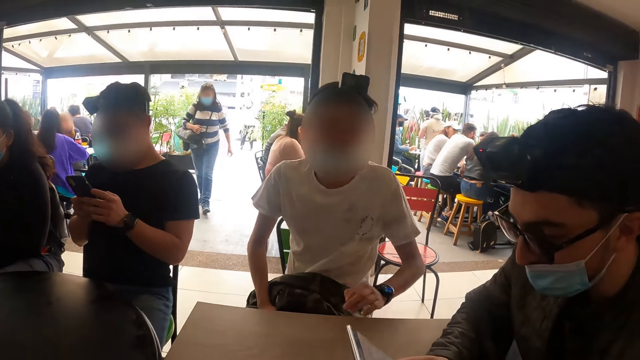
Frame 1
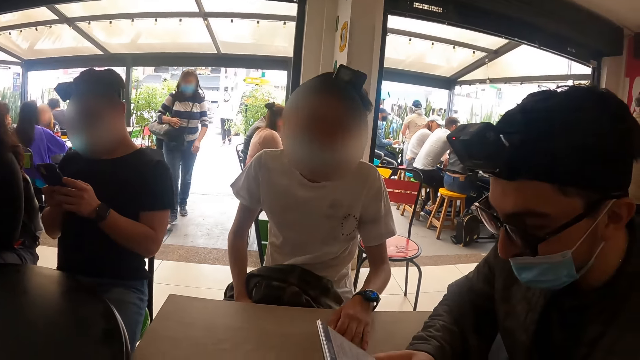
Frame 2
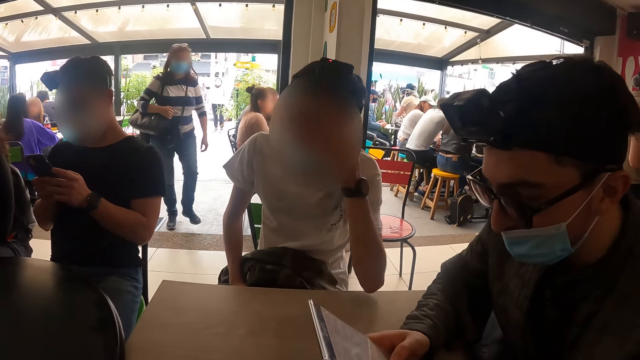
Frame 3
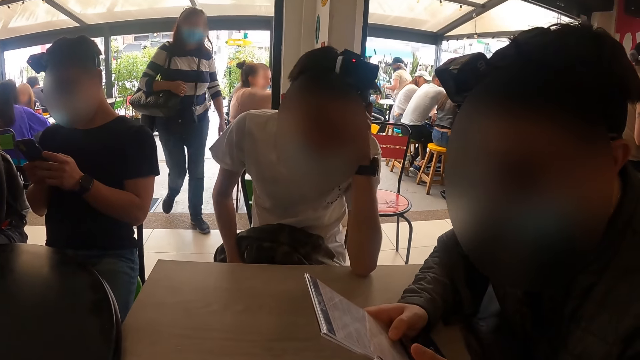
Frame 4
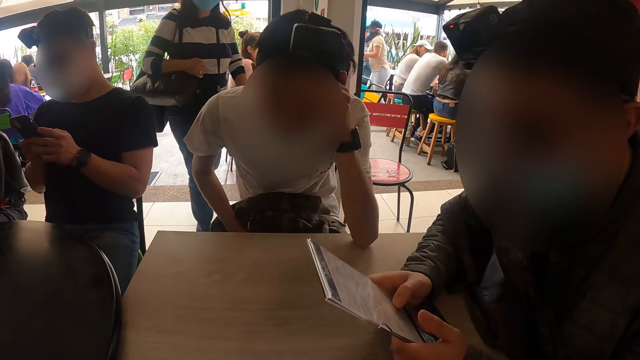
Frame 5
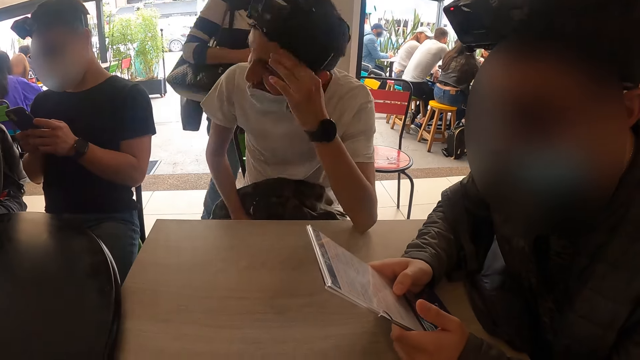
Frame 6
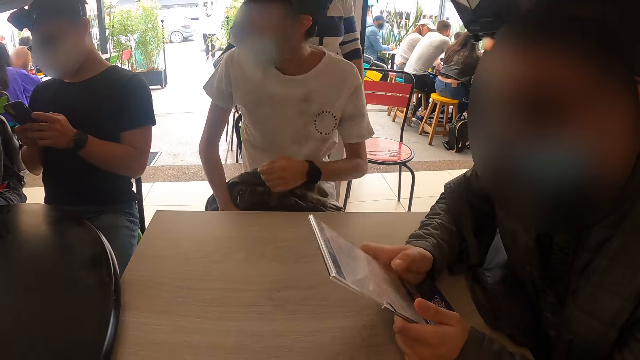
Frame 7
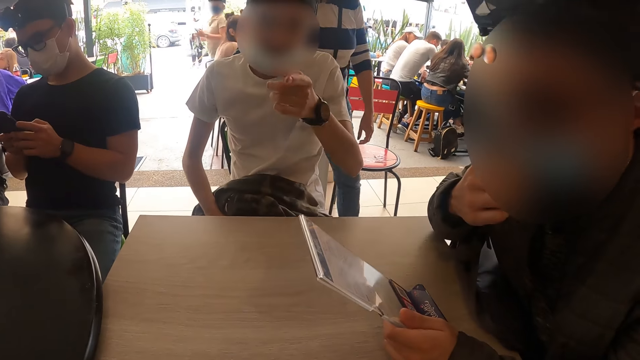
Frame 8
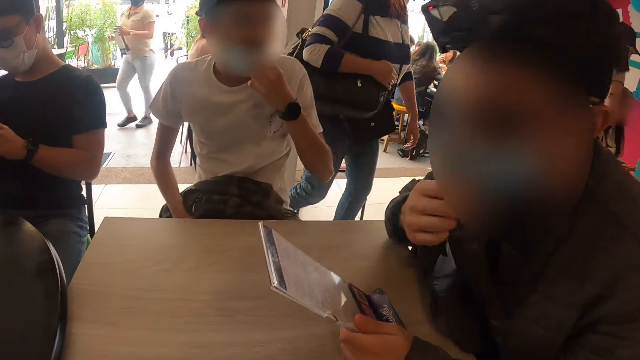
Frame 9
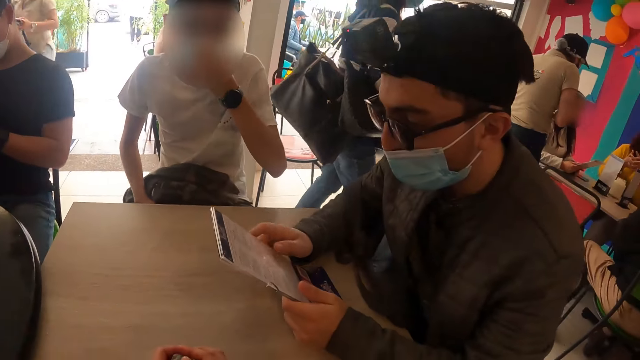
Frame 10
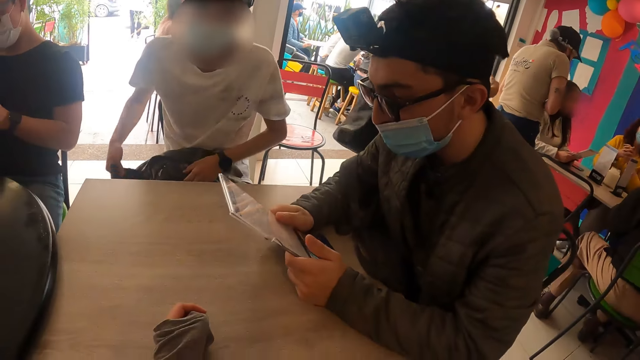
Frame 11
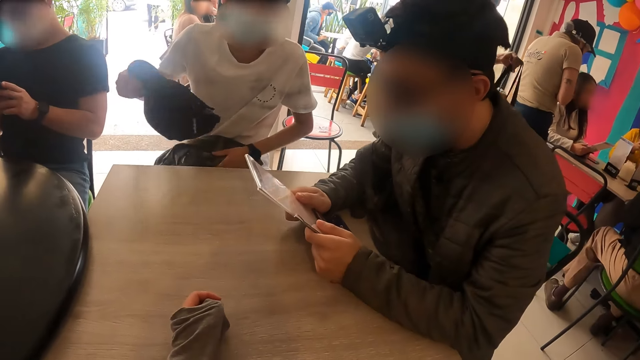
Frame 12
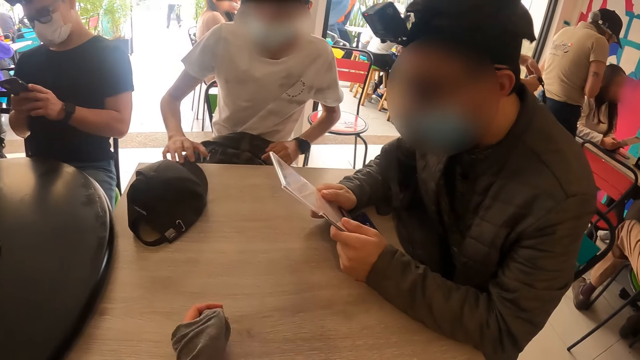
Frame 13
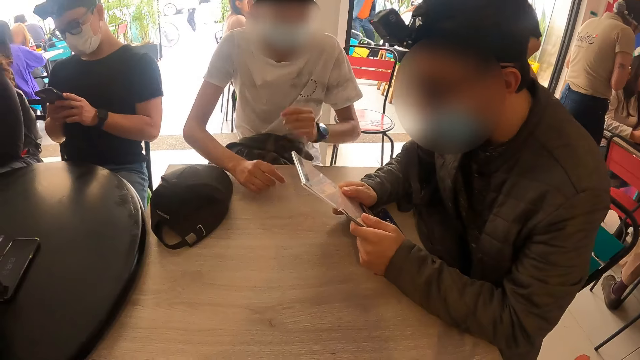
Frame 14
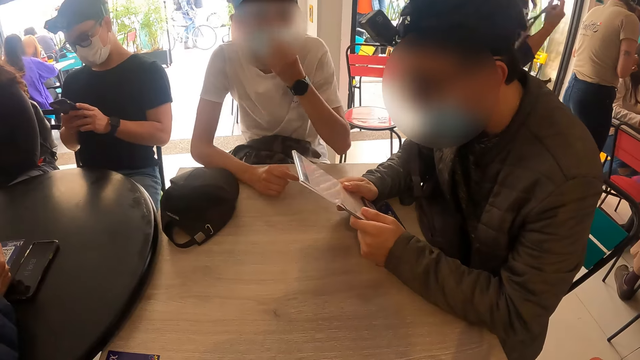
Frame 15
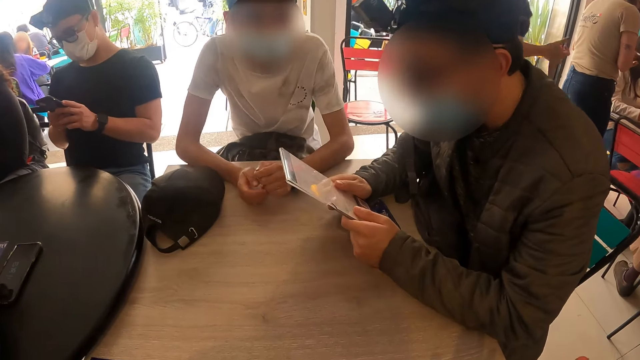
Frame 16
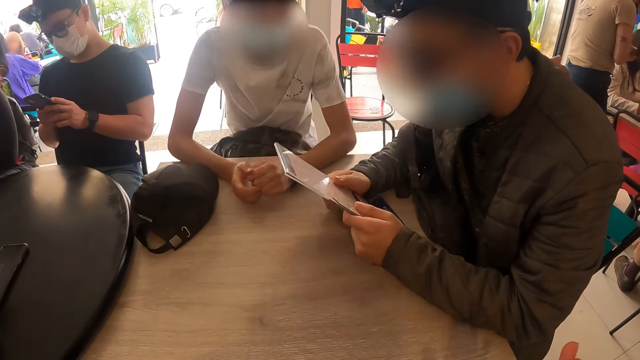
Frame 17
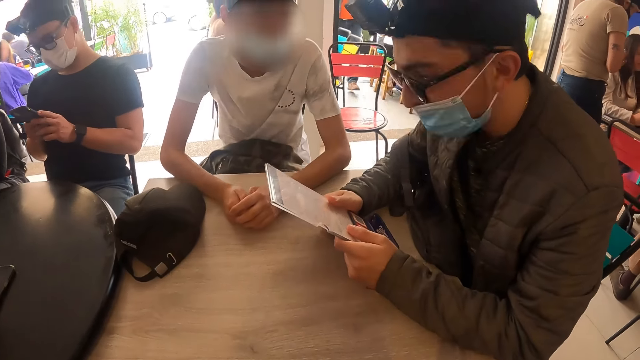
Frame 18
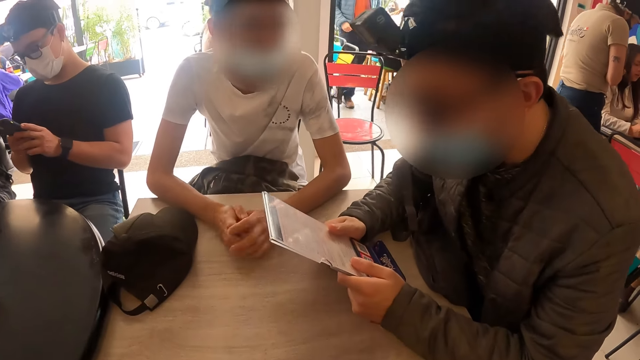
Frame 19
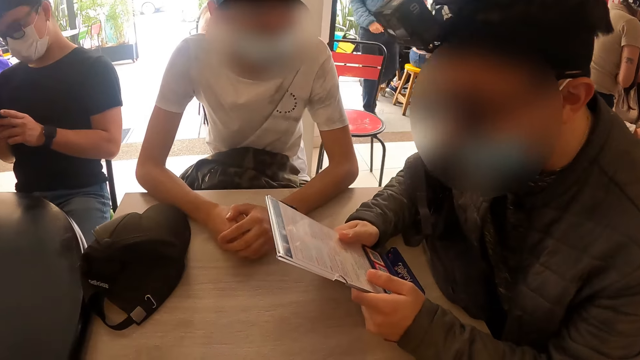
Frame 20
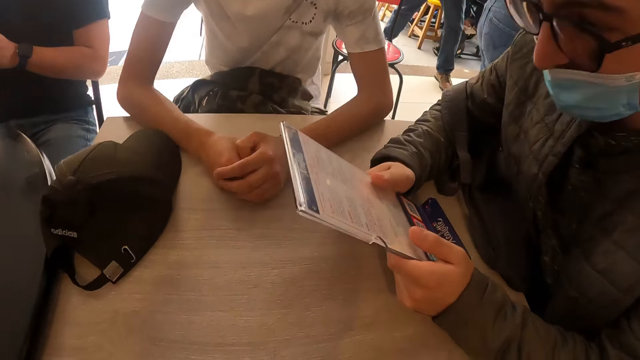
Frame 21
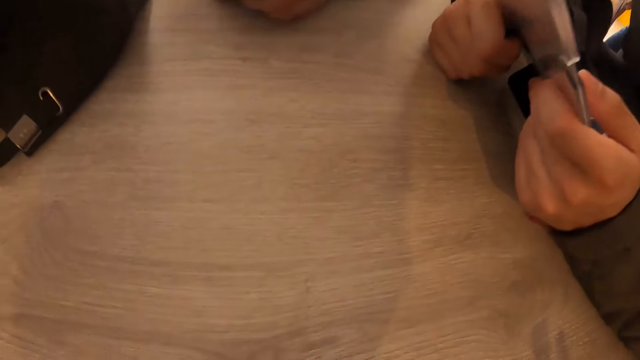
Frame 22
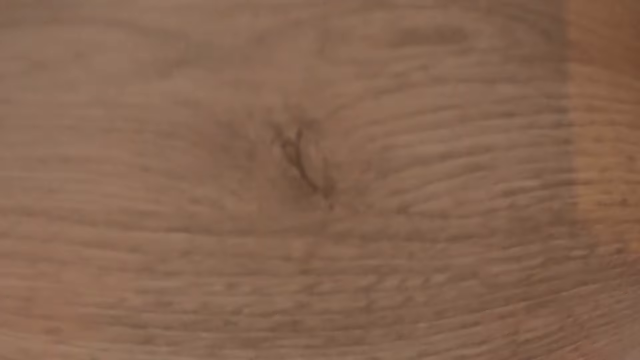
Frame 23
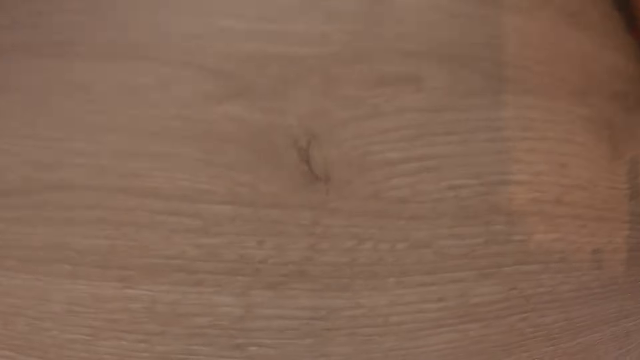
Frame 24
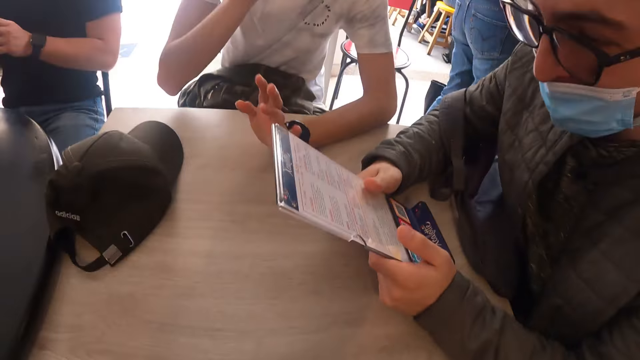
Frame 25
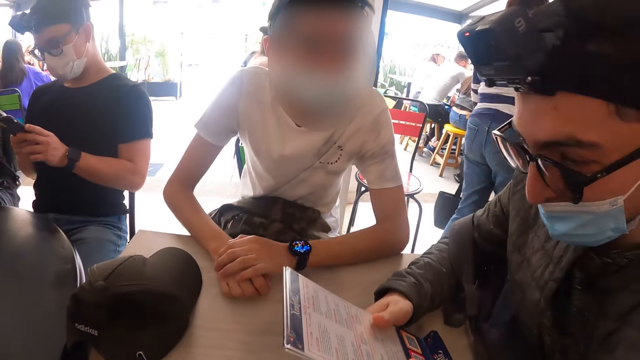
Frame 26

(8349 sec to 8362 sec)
The camera wearer looks at a man. The man points at the camera wearer with his left finger. He puts his face cap on the table with his right hand. He interacts with the camera wearer. Another man looks at the menu card.

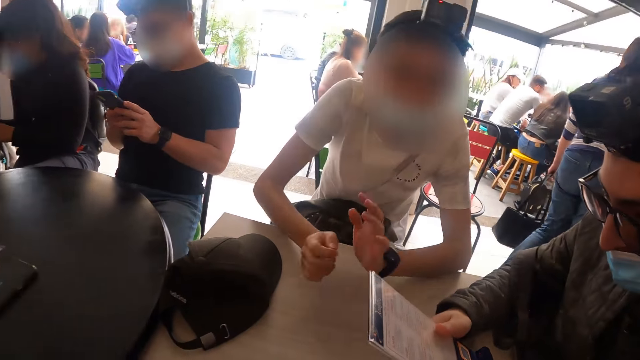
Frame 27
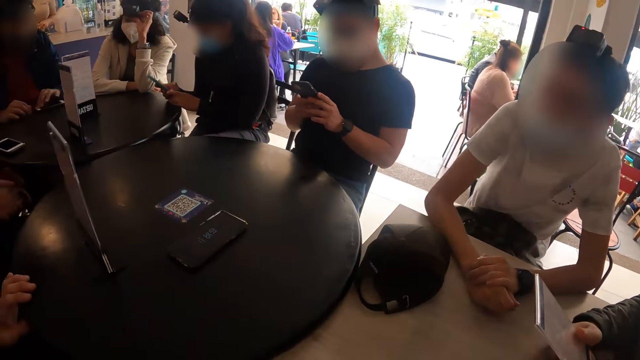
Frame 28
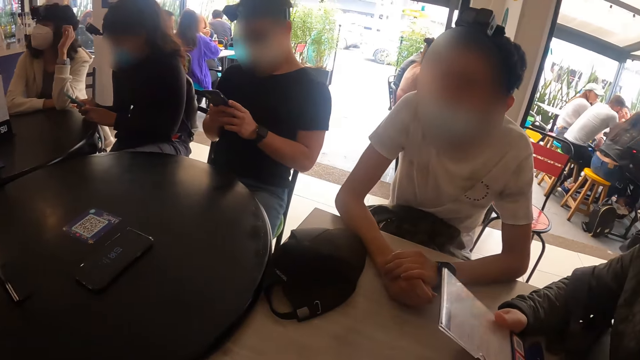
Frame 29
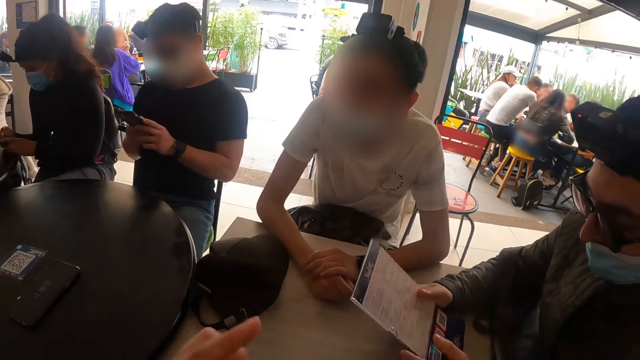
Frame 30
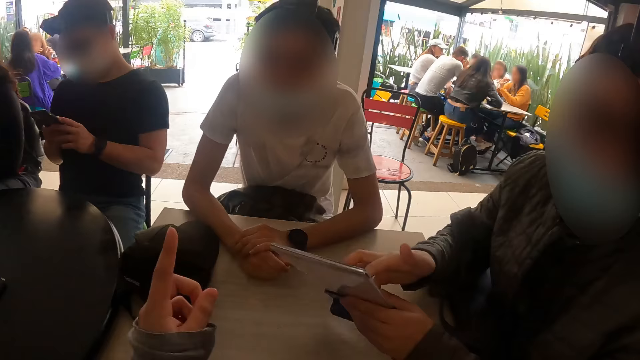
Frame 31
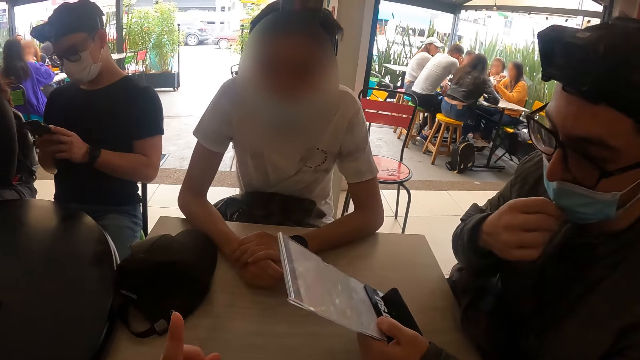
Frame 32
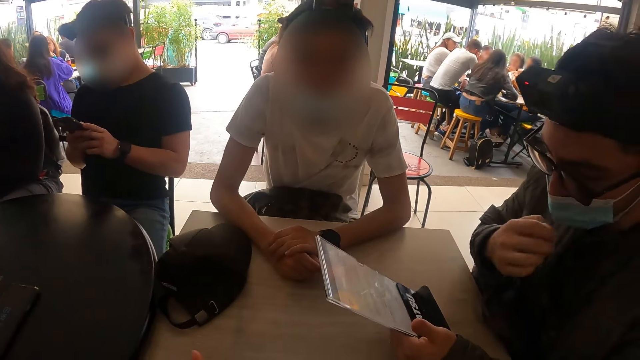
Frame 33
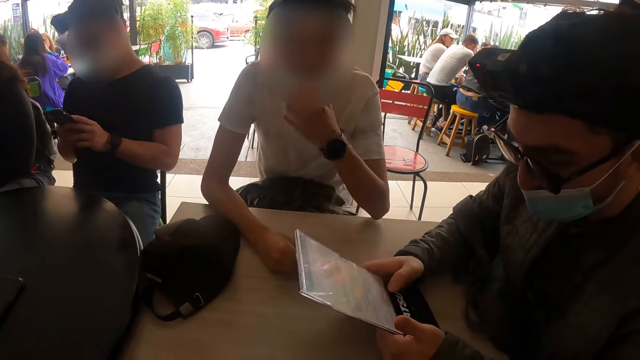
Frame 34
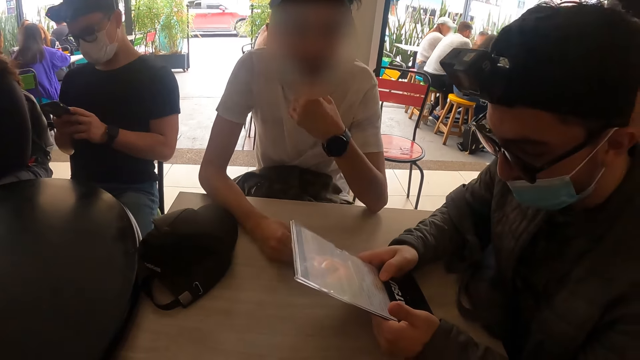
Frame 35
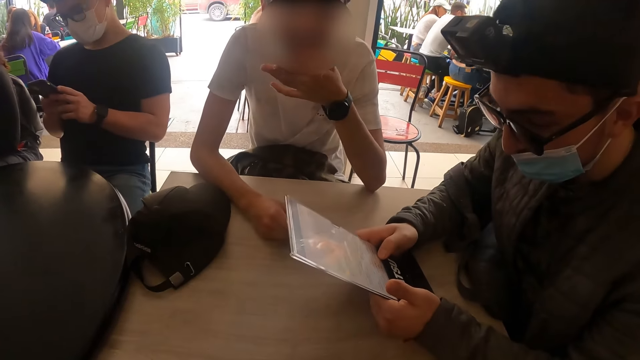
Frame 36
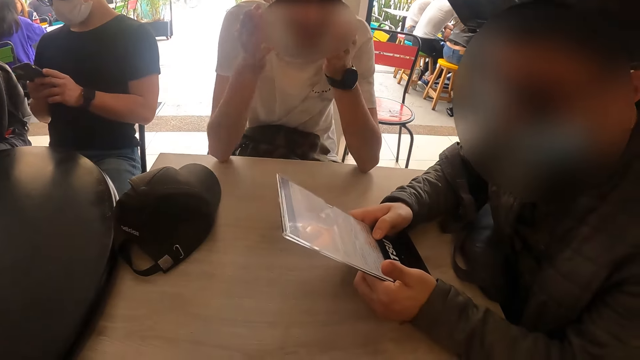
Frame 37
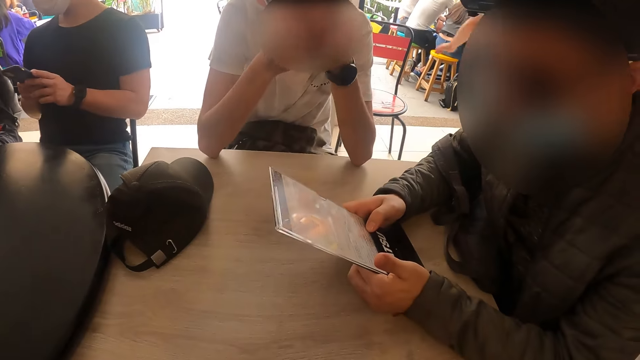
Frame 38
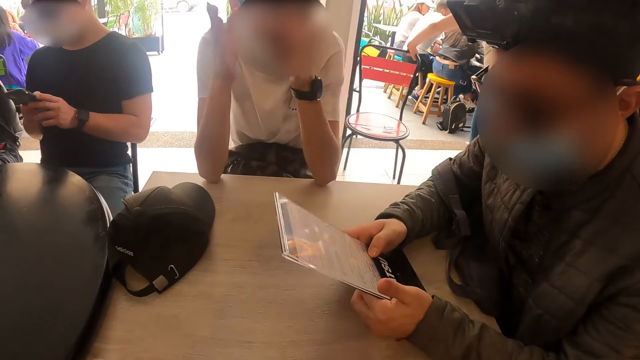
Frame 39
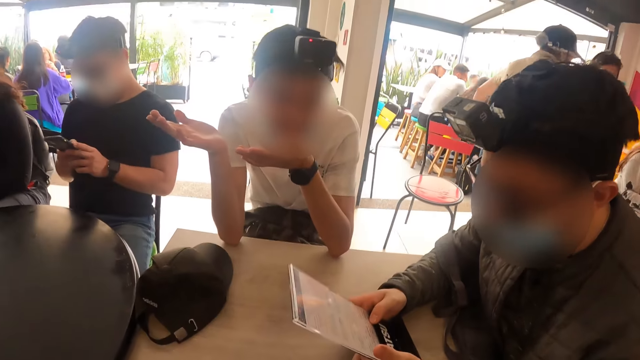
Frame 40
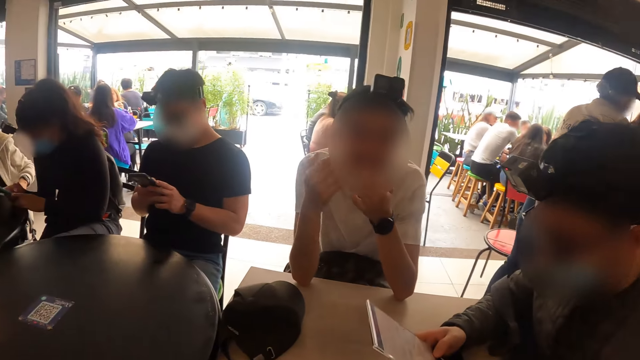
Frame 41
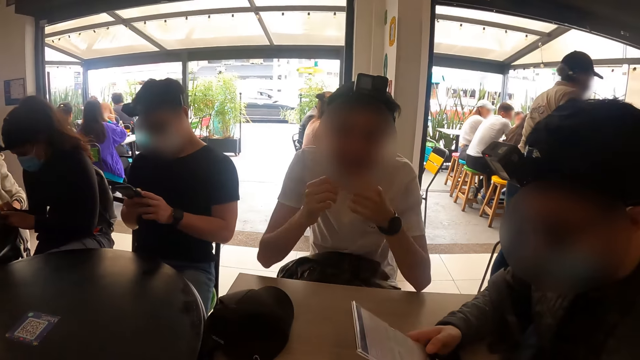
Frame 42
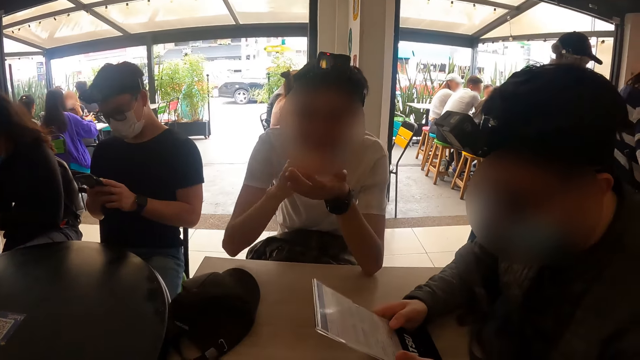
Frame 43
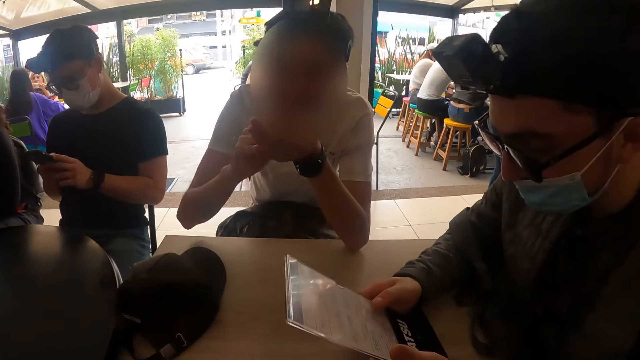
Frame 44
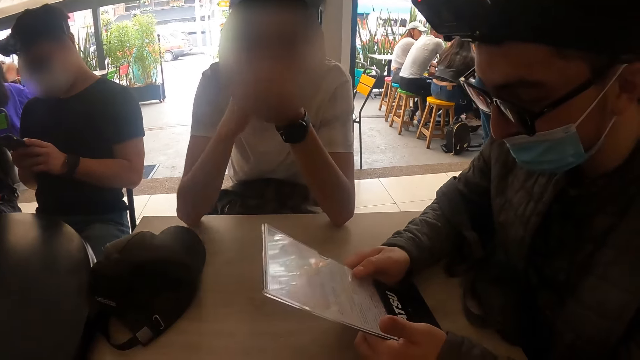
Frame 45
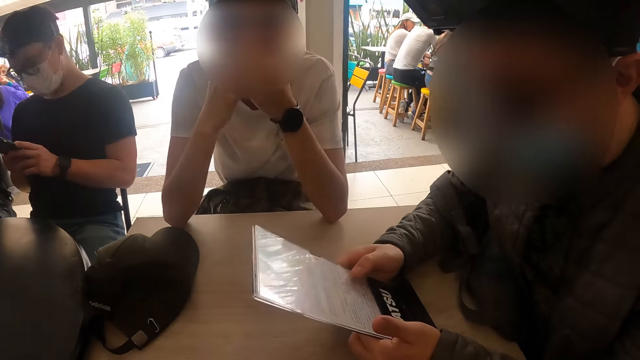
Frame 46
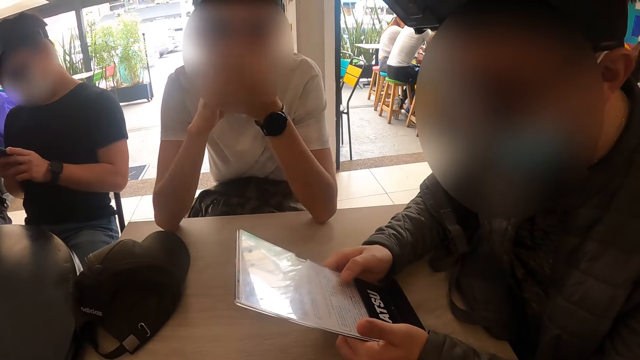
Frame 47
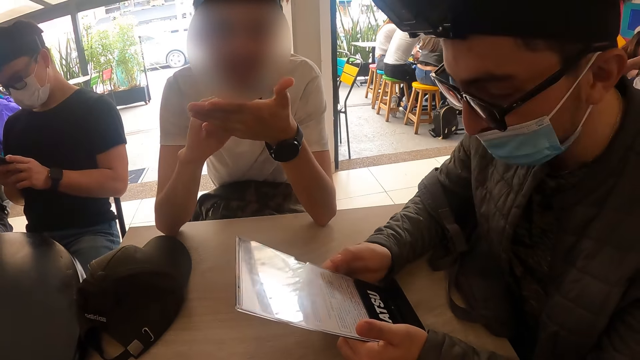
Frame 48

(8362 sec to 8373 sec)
A man turns the menu in his hands. The camera wearer points at another man. The first man checks the menu in his hands. The other man interacts with a man.
